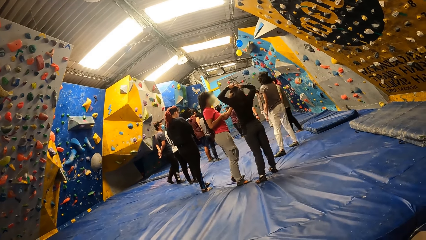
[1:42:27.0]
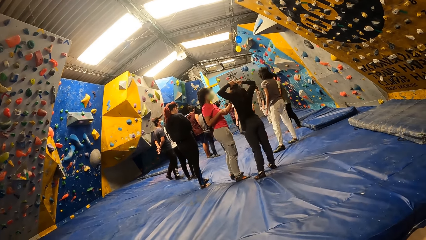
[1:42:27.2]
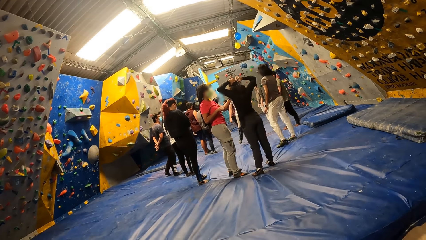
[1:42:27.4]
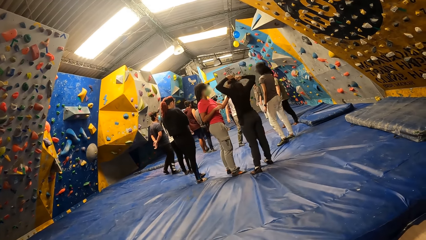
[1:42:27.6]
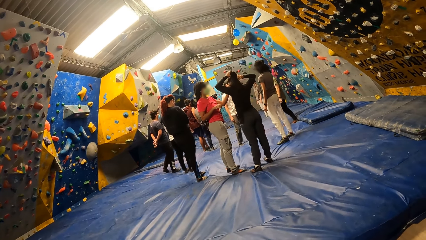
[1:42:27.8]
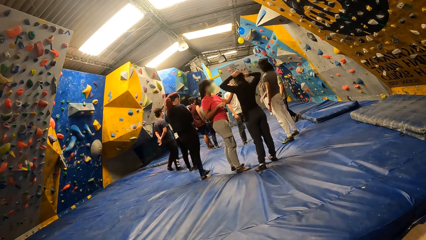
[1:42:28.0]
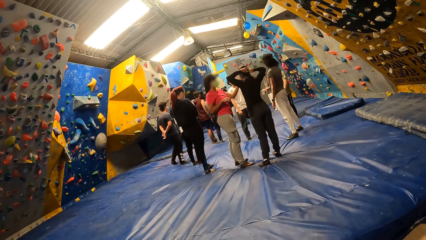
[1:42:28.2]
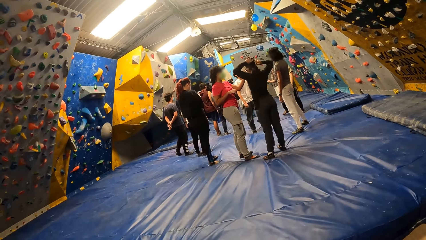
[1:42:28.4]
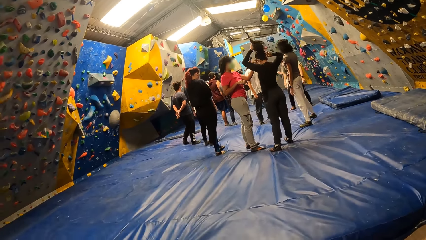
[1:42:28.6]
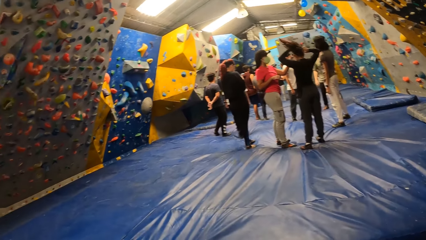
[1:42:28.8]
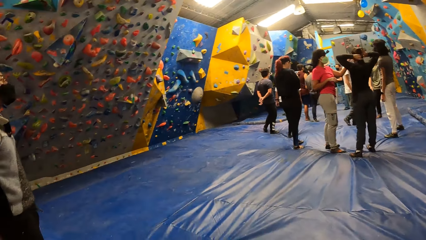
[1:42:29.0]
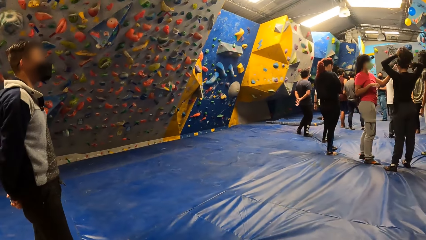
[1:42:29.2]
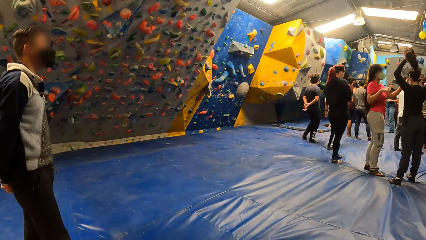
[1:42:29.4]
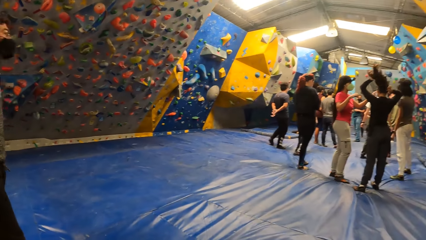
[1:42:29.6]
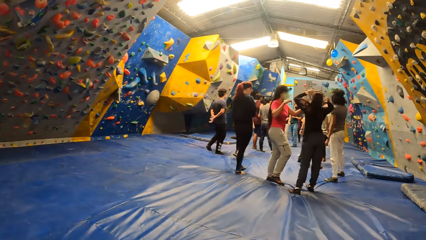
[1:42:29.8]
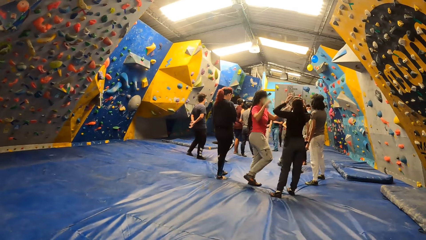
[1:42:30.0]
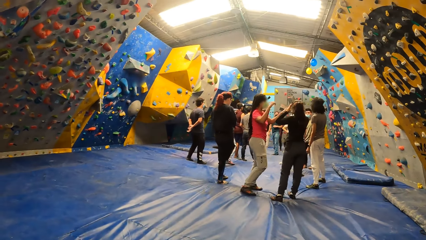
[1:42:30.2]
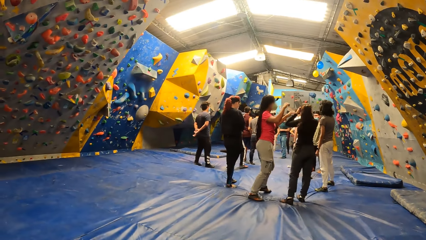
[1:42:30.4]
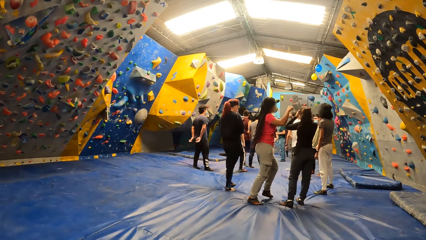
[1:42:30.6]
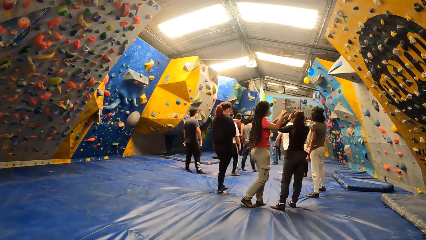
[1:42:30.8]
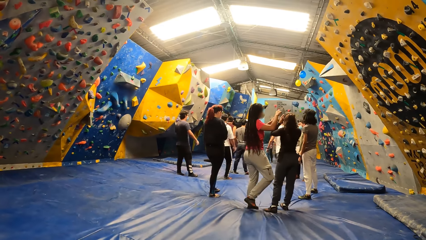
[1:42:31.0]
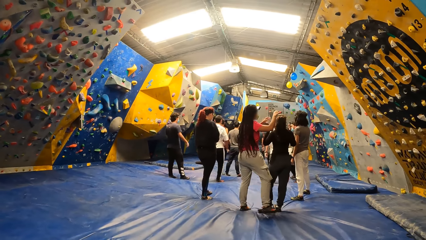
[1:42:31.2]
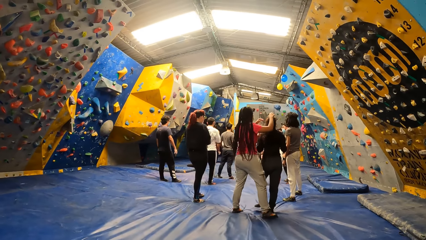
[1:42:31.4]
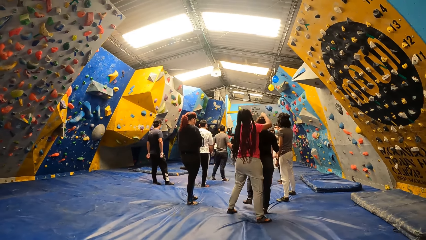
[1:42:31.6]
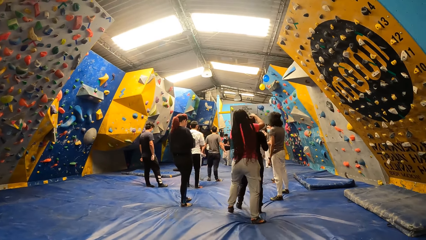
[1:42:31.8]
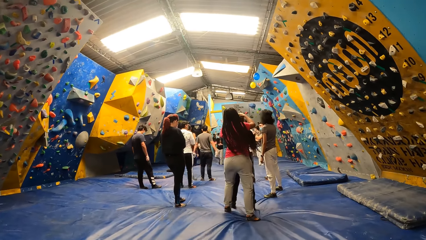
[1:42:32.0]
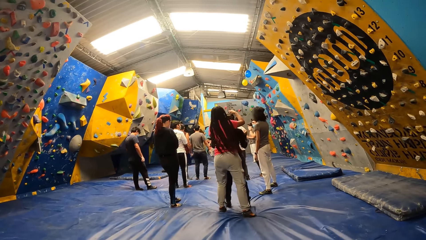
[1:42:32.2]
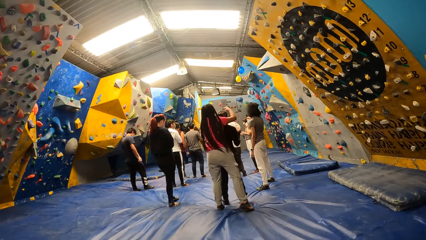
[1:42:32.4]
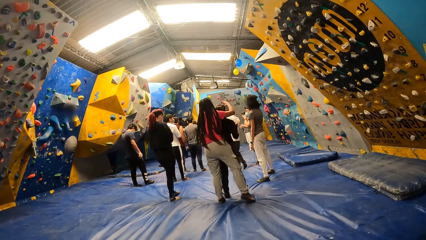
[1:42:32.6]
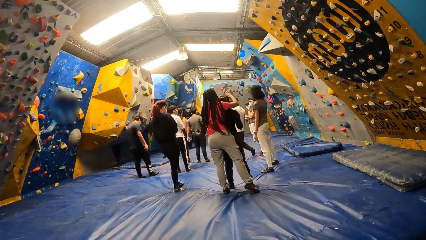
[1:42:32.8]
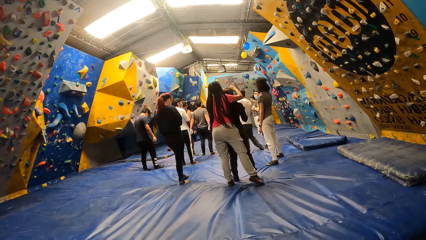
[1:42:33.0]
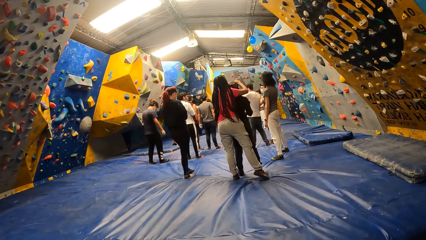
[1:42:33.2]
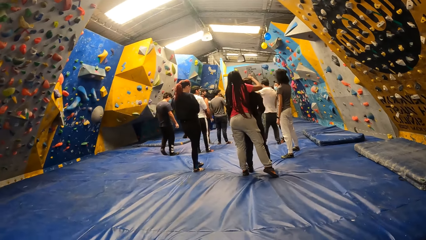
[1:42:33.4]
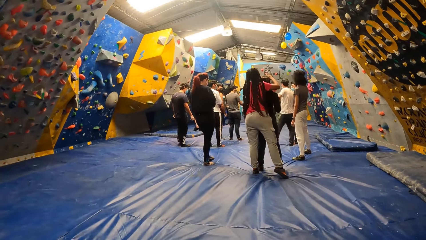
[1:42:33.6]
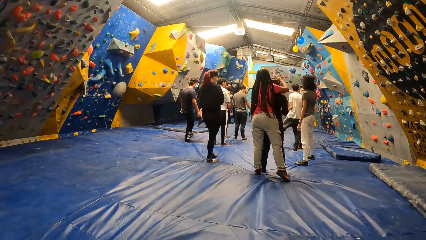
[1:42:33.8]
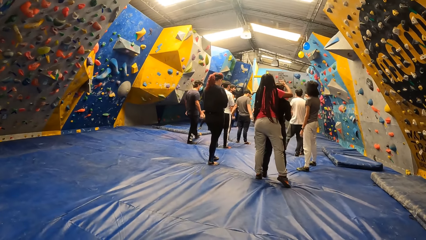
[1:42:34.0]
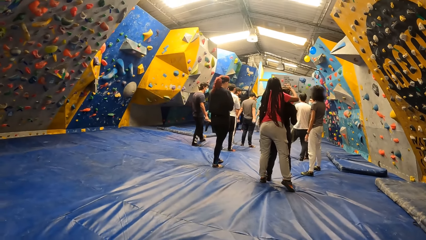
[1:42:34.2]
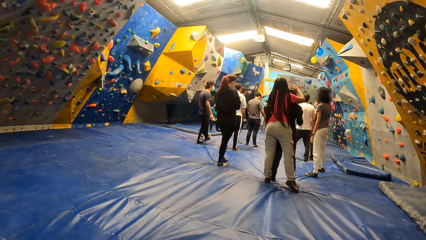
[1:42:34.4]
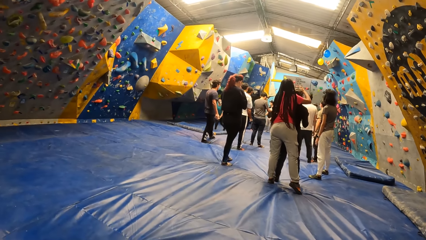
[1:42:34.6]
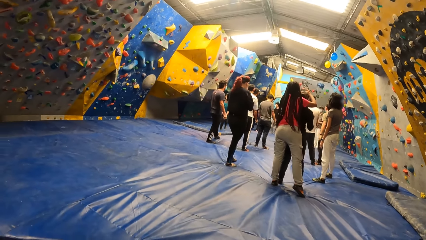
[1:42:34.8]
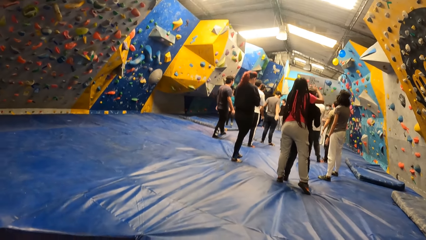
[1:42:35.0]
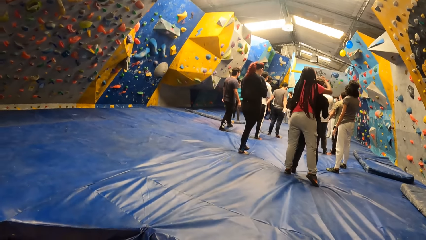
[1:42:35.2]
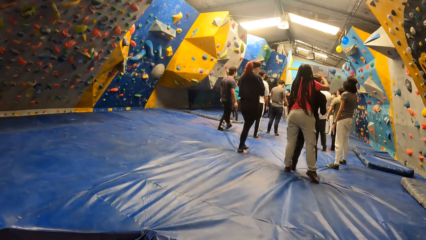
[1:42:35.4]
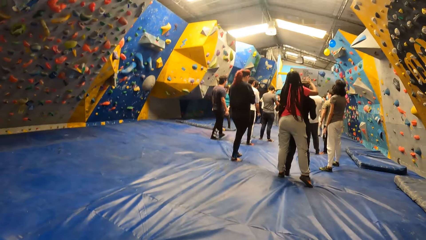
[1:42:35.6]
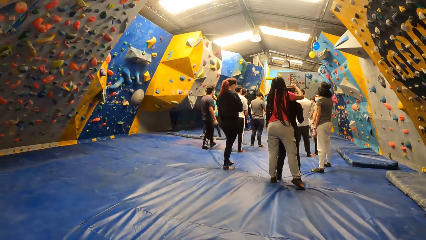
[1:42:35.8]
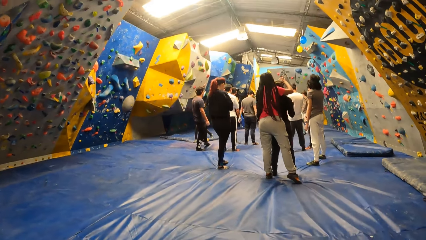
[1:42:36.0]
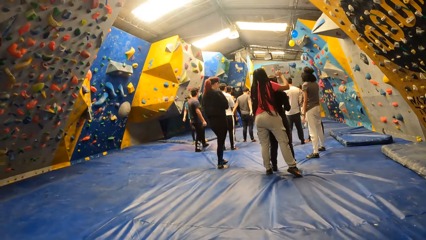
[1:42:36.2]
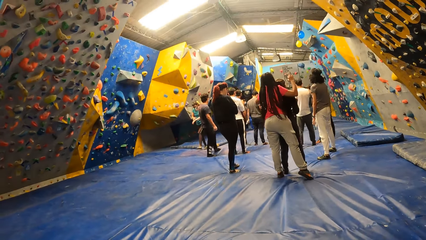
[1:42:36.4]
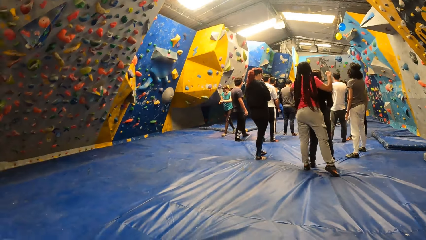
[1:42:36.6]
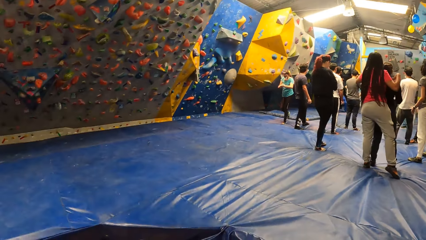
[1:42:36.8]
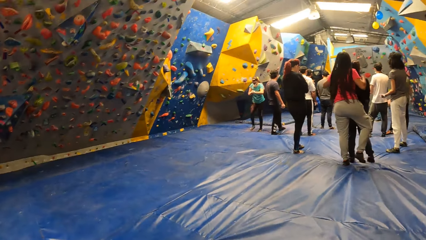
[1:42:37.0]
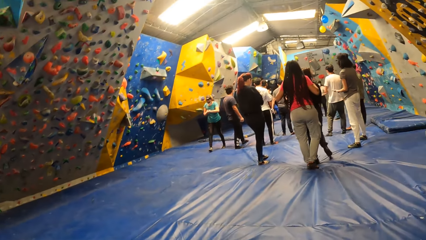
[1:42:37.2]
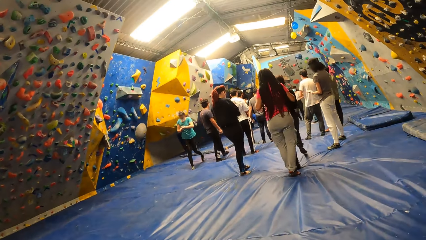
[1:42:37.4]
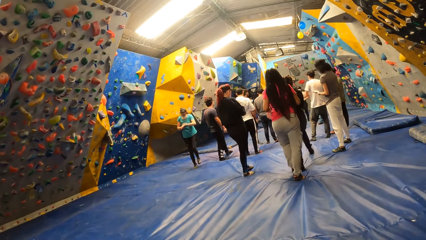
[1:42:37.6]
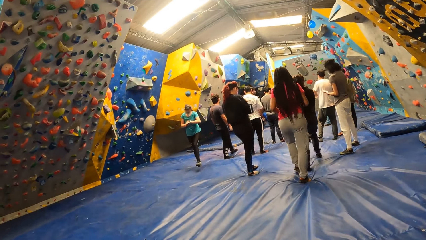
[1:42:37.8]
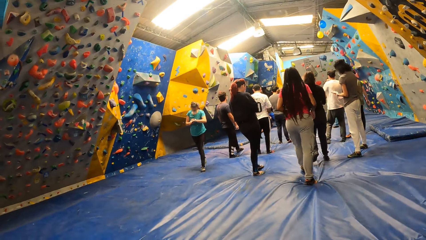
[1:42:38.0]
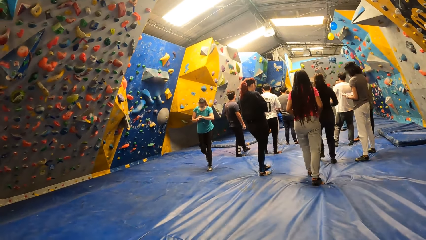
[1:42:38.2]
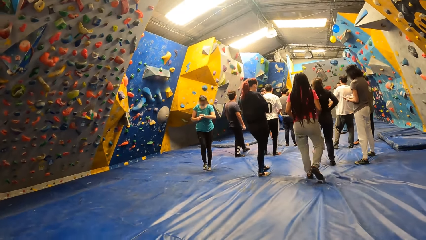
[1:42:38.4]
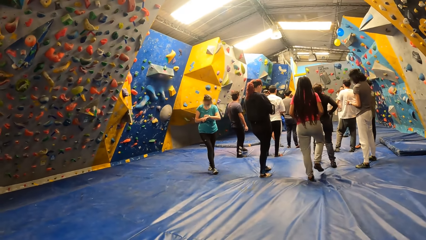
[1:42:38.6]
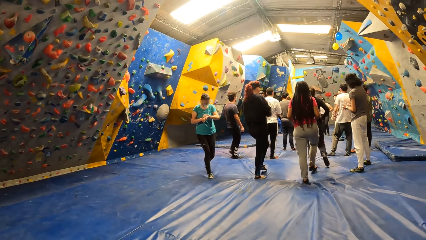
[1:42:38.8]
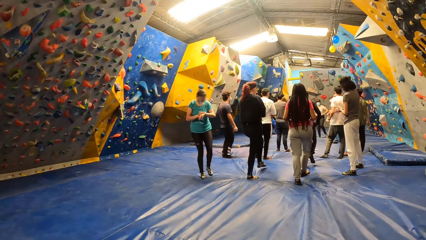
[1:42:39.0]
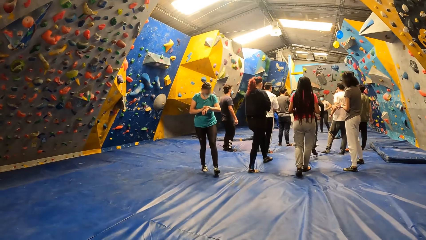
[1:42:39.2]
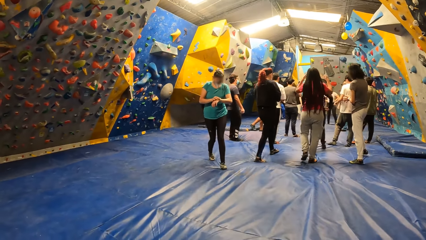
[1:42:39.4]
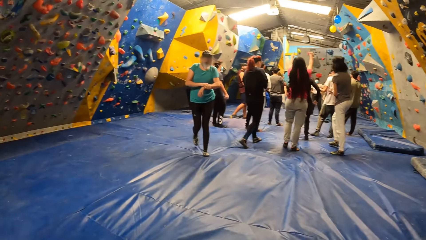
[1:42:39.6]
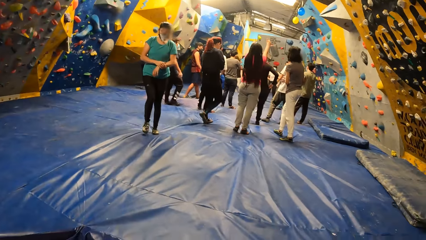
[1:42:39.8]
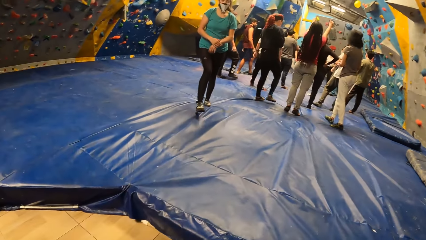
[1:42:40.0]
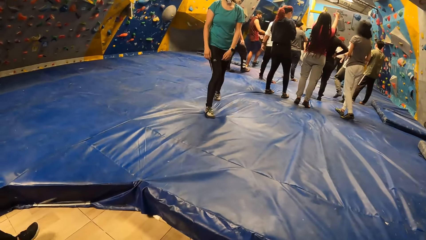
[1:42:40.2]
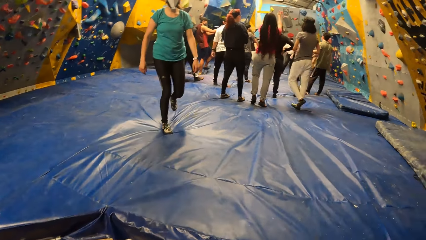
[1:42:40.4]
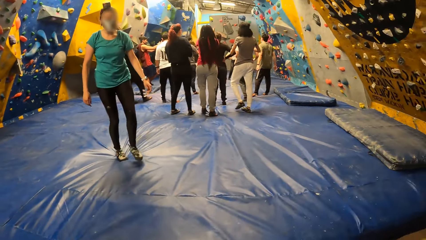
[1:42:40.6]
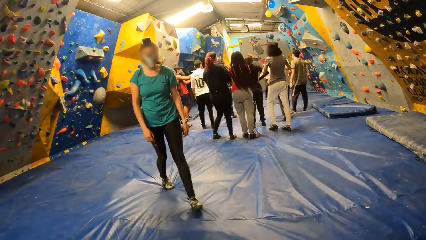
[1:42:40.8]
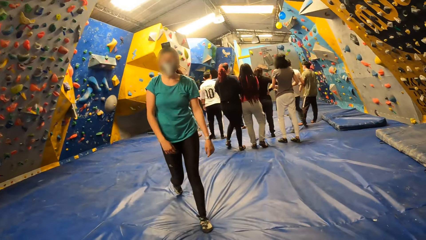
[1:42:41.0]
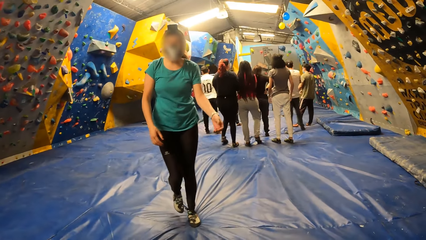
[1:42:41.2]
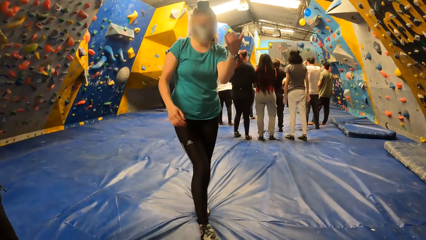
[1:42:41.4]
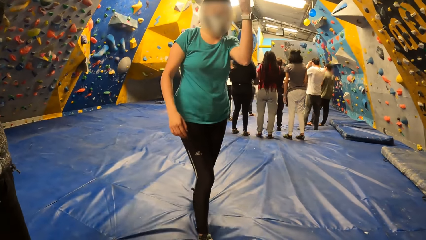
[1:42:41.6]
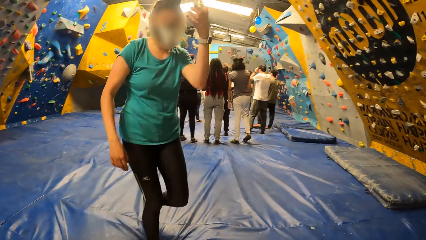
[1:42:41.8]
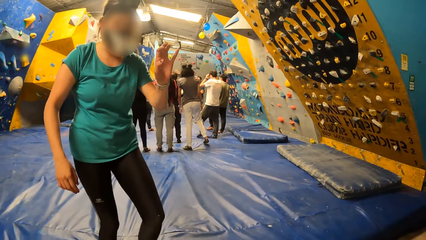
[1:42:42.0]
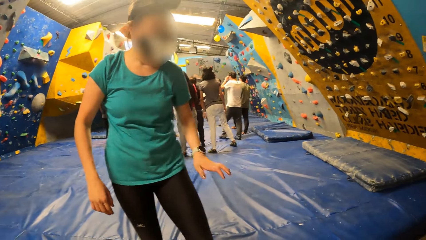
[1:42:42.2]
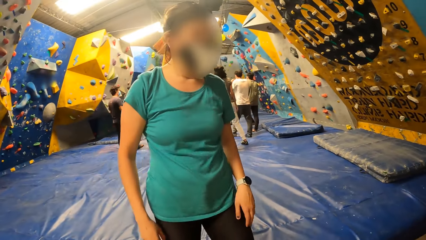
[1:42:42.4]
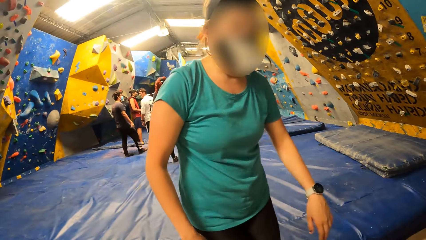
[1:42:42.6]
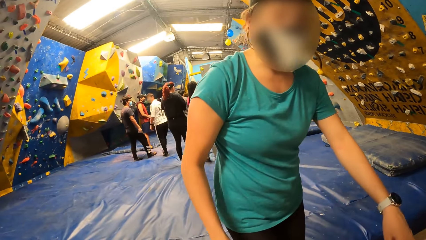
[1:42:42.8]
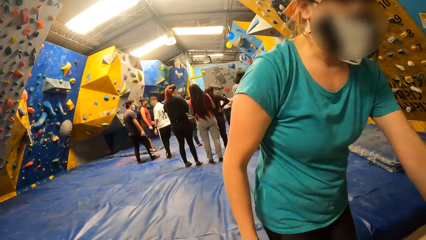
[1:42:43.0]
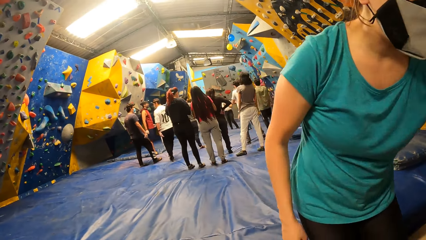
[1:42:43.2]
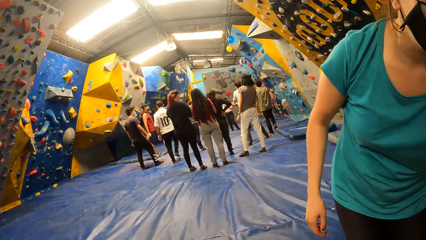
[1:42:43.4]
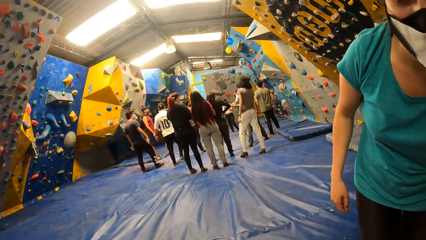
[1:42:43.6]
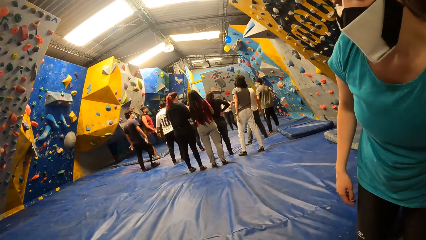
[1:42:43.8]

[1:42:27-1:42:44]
The camera wearer looks around. A woman walks through the rock climbing gym. The woman removes her right hand from the wristwatch on her left wrist. The camera wearer interacts with the woman.
